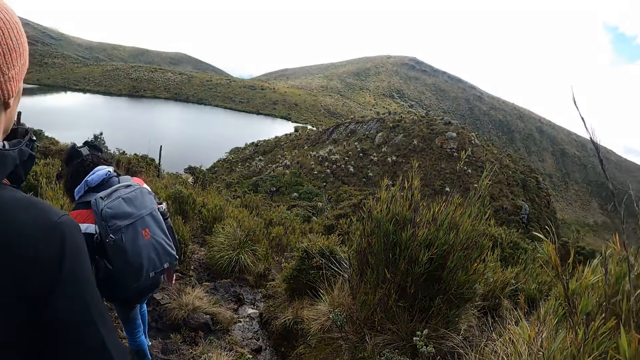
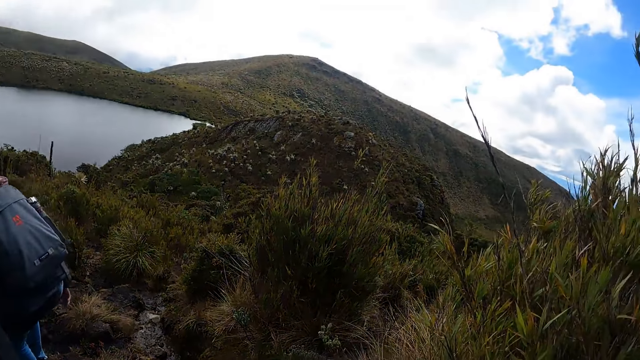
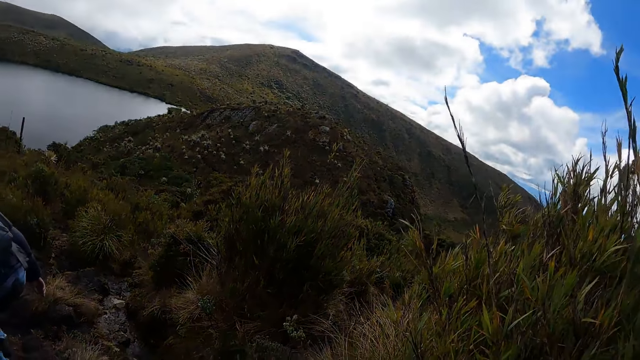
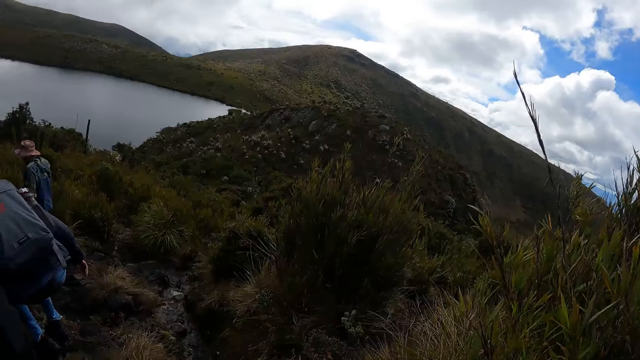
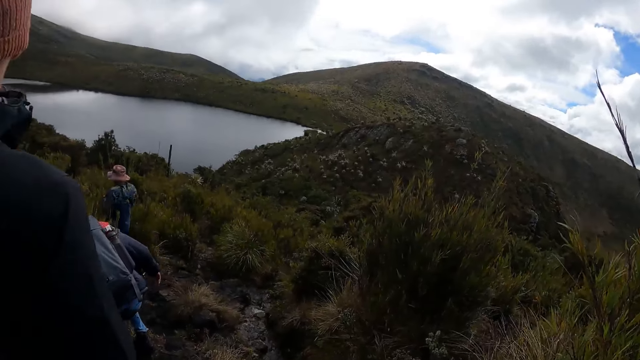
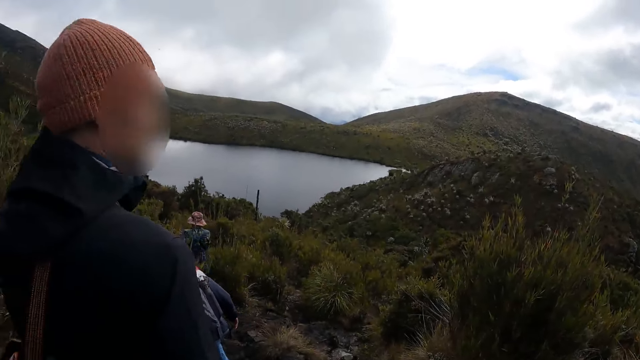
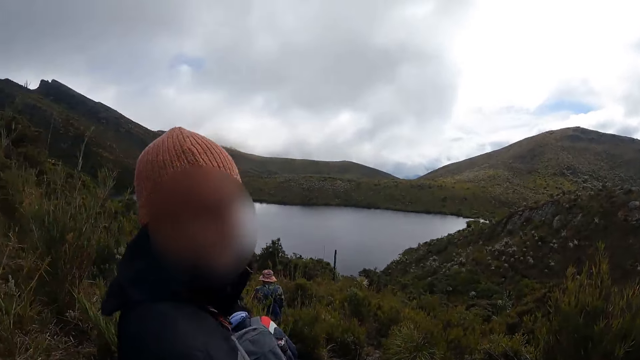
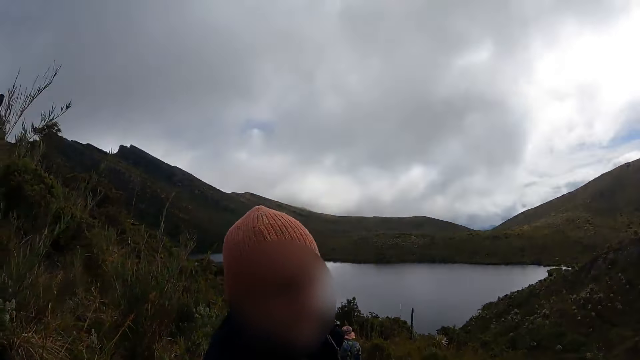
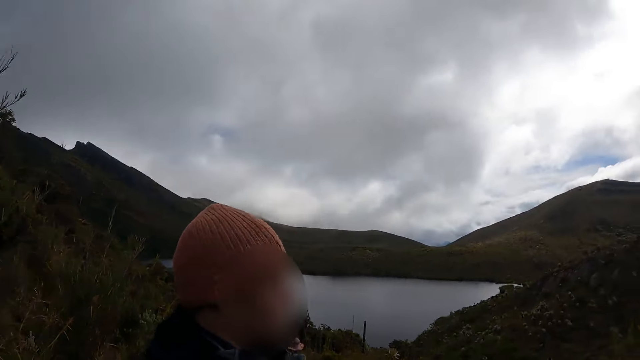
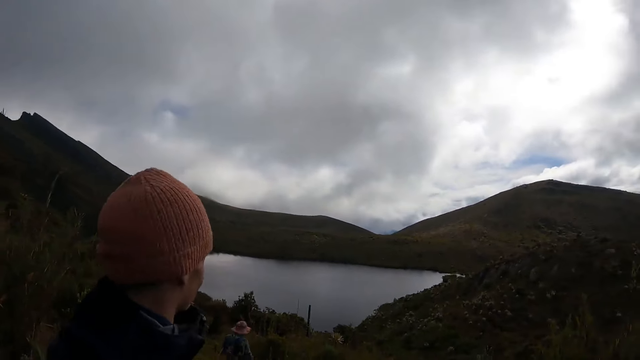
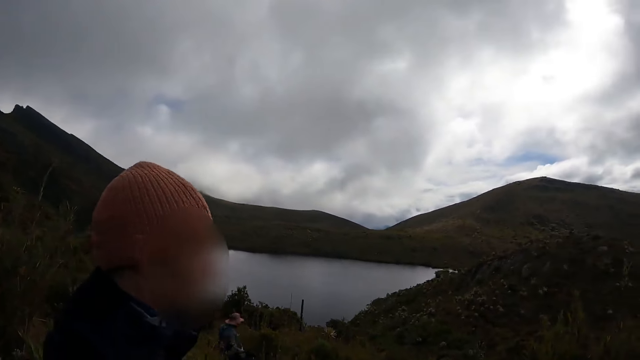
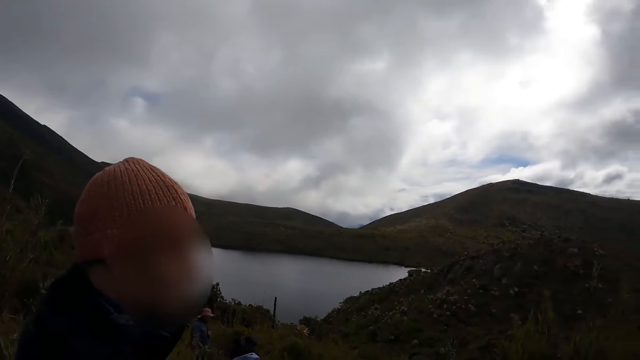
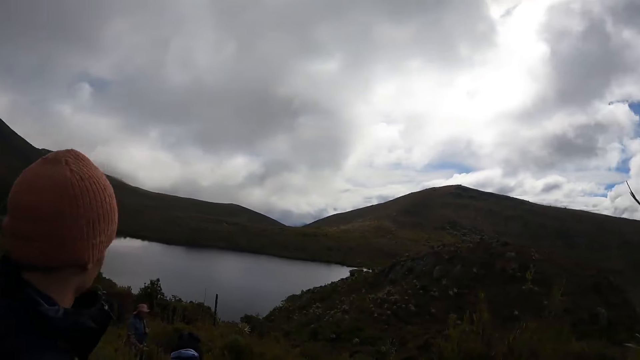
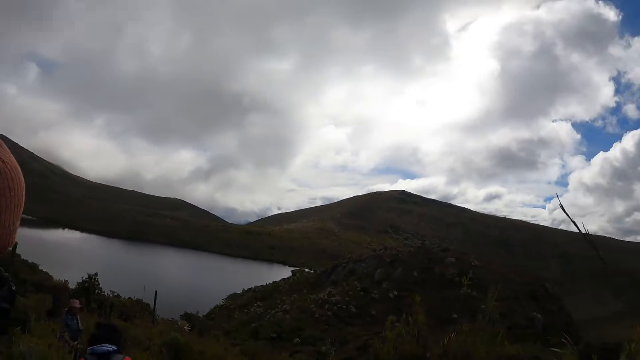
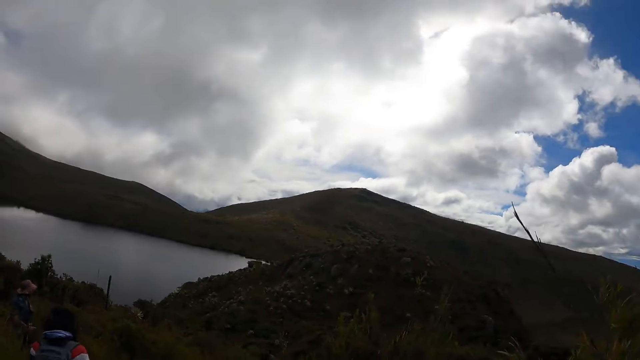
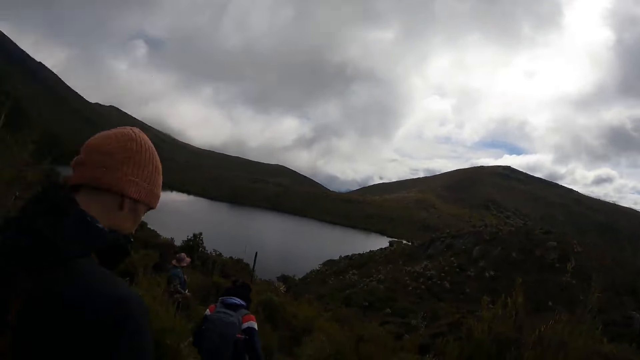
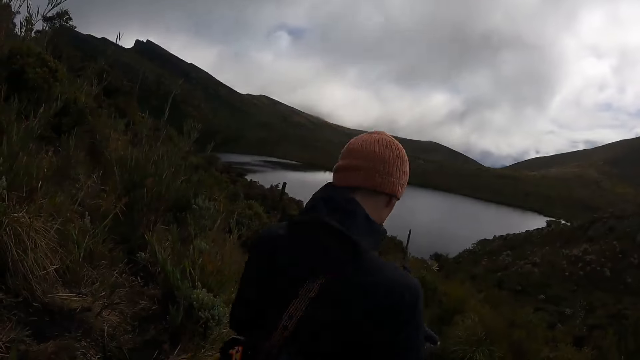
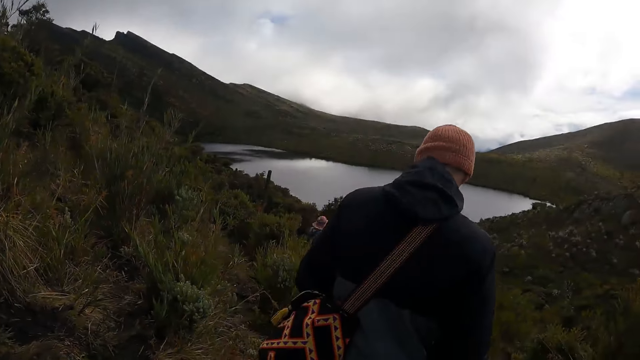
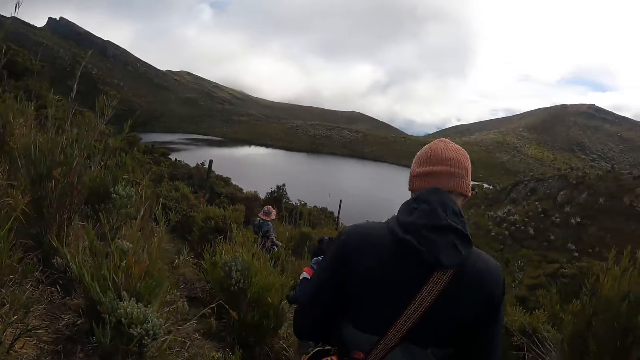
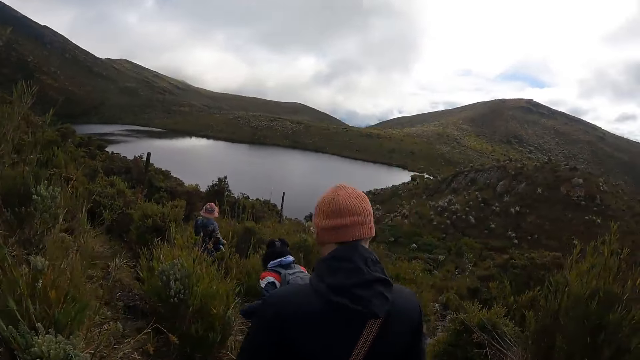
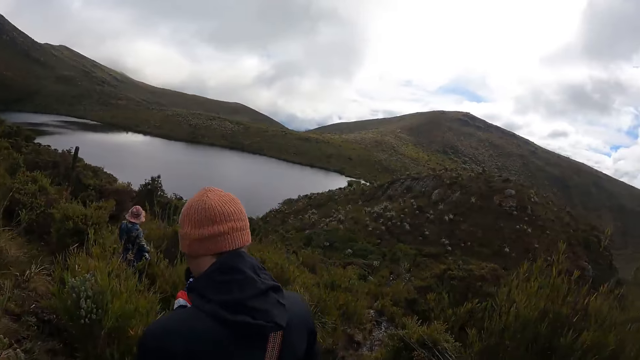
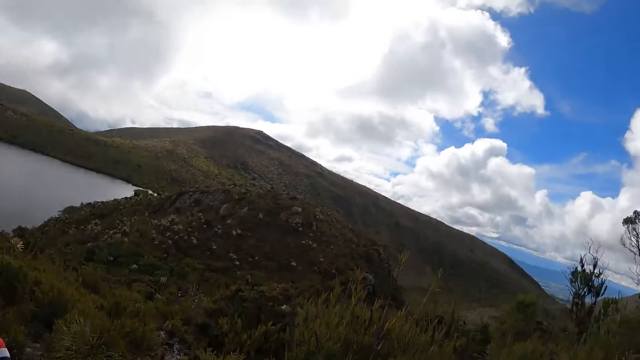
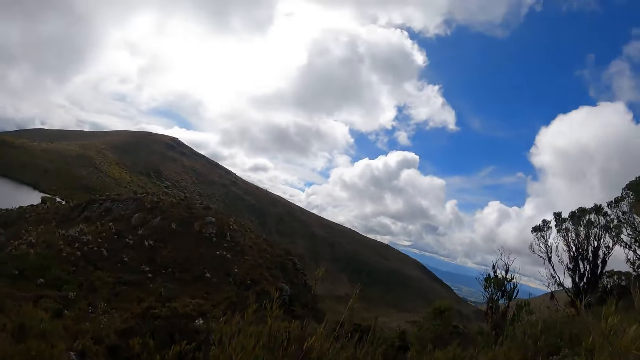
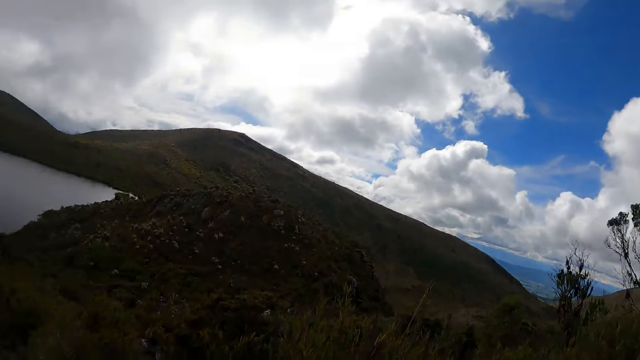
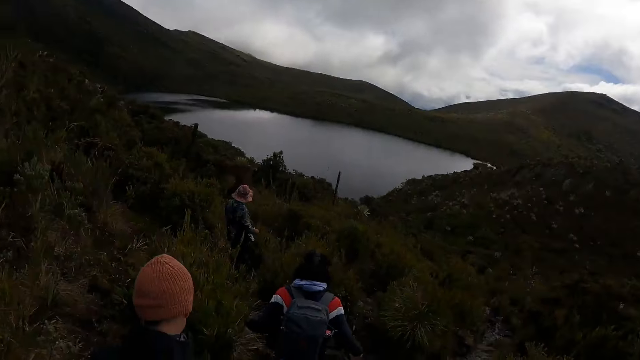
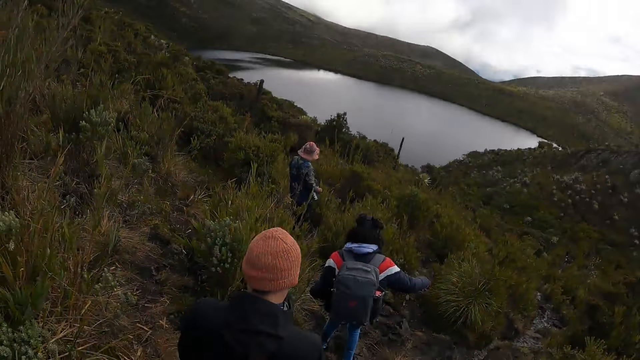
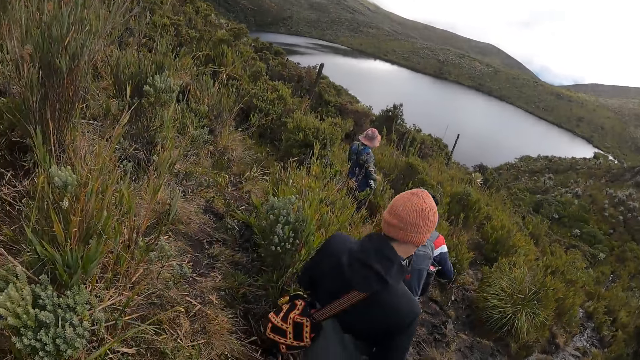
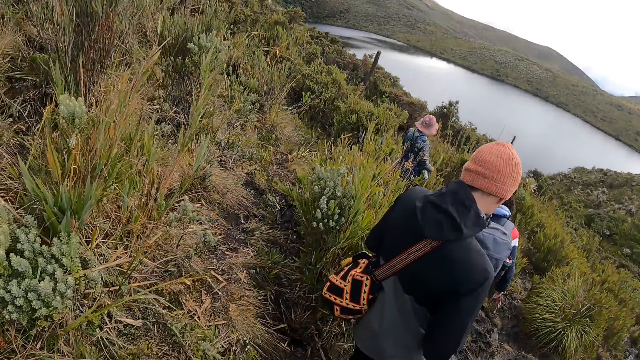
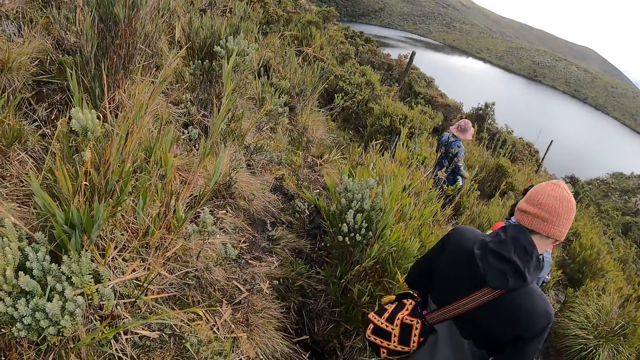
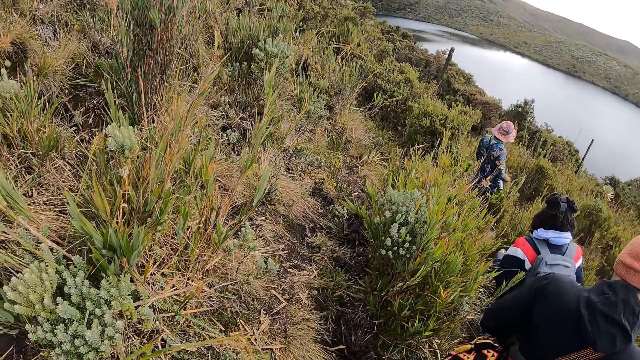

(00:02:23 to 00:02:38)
The camera wearer interacts with the man. The man looks behind. The camera wearer looks at the dam. They walk with the group of people in the bush. They walk towards the dam.

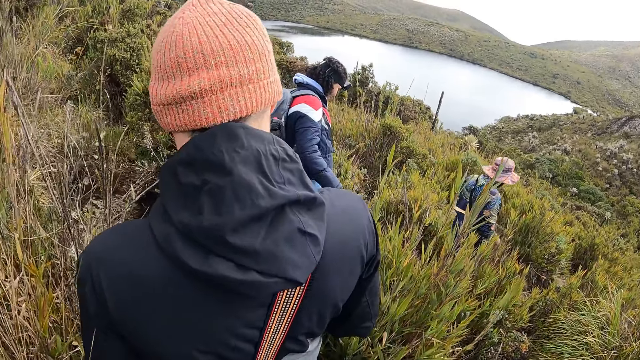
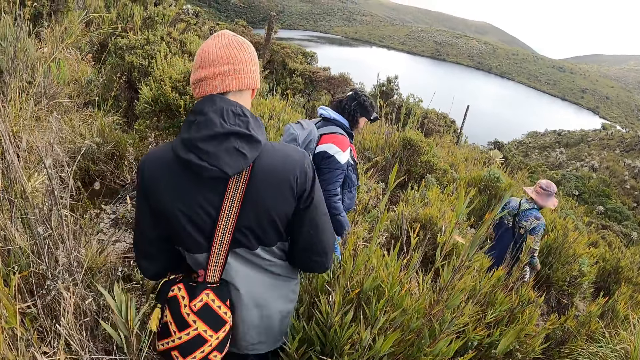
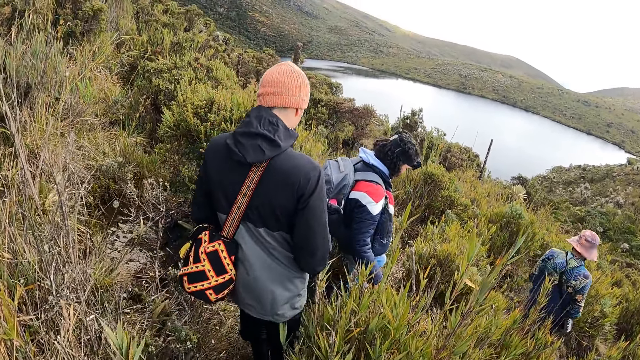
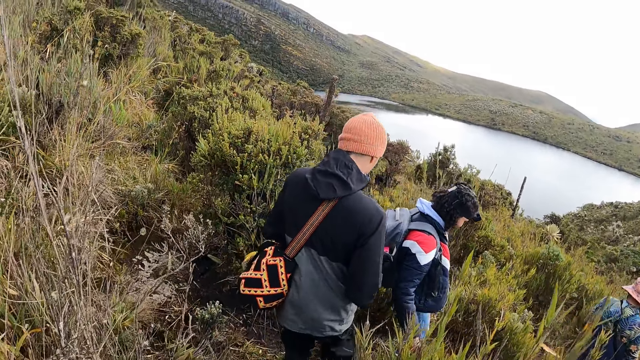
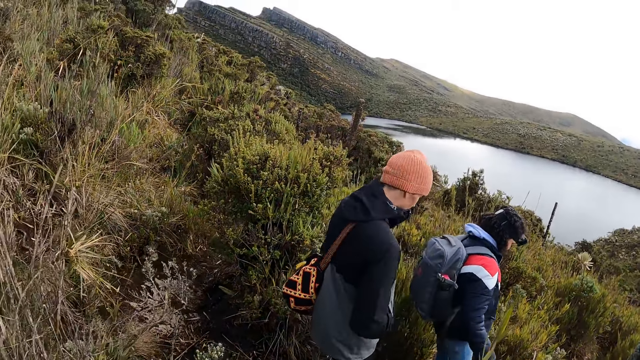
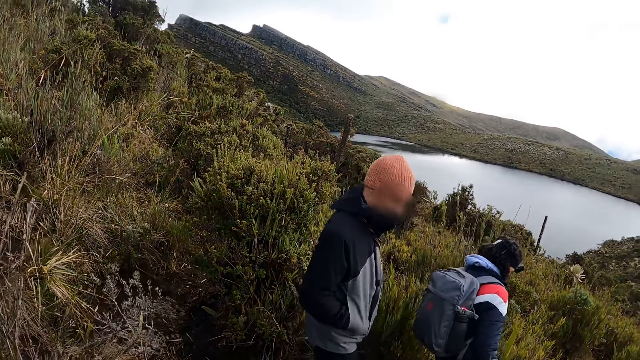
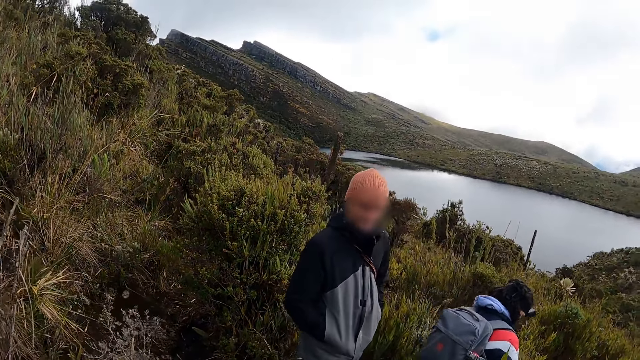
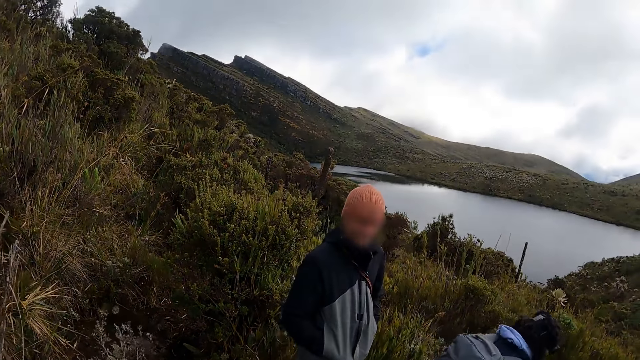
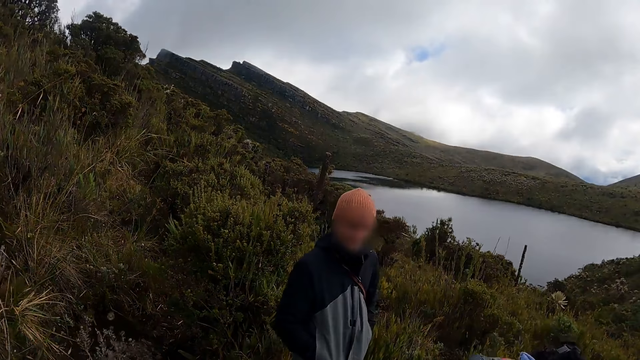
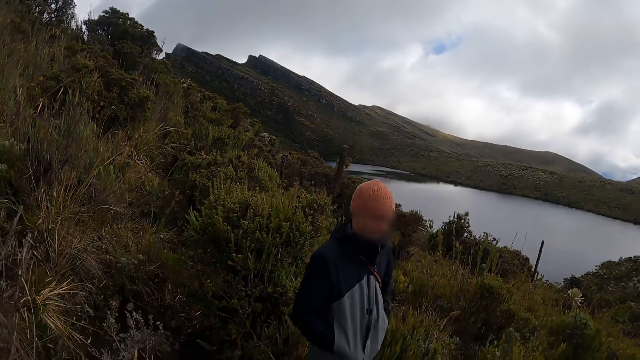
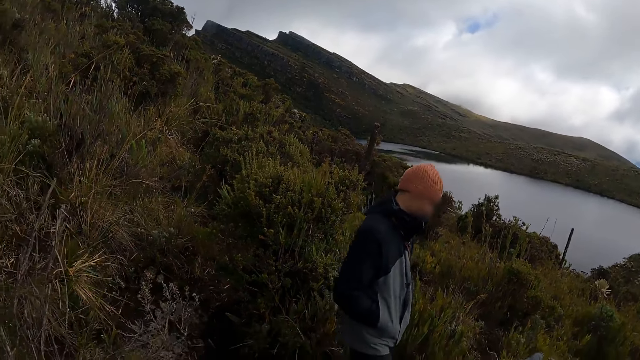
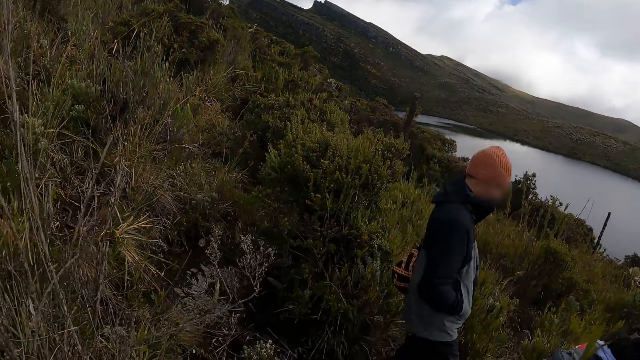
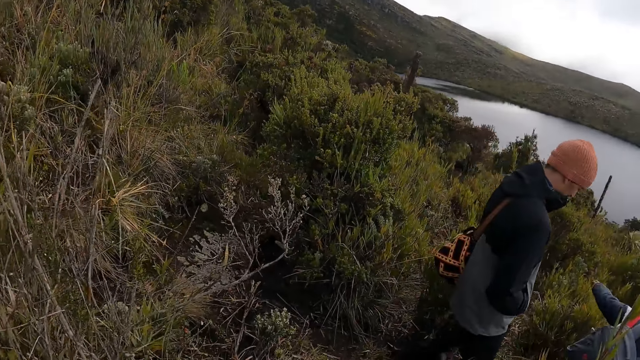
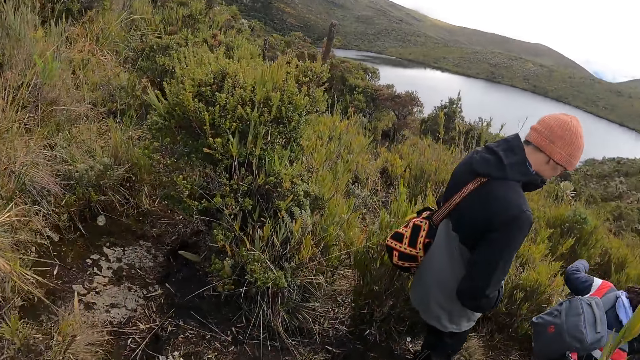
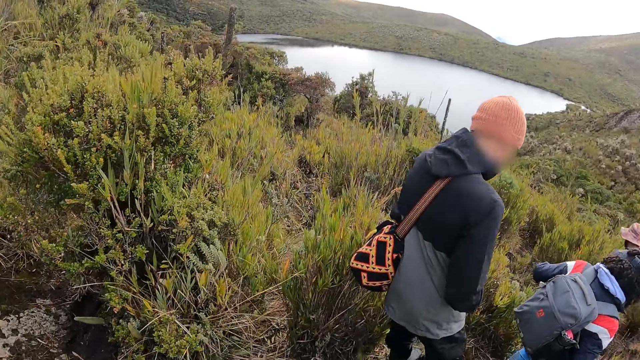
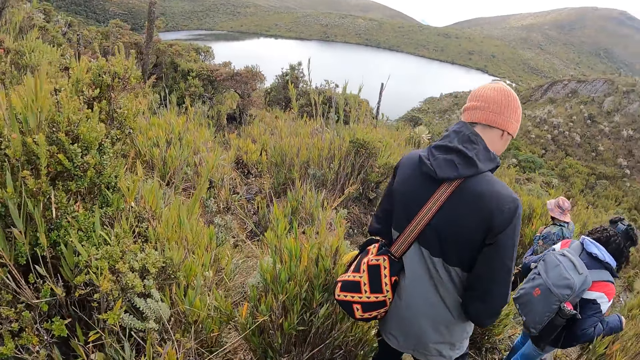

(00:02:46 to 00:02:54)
The camera wearer interacts with the man. The man looks at the camera. The camera wearer walks with the group of people in the bush.
